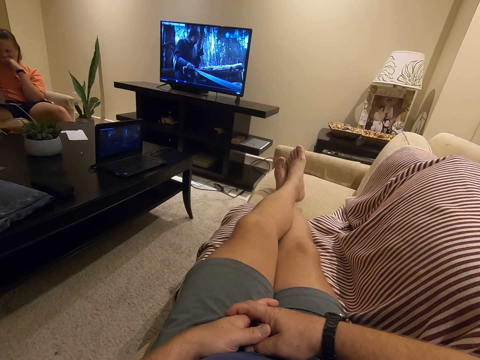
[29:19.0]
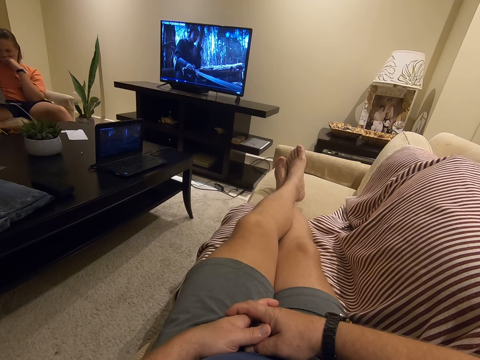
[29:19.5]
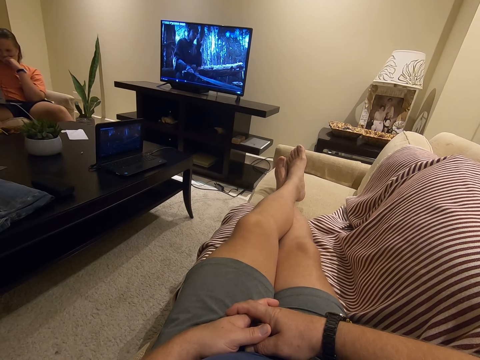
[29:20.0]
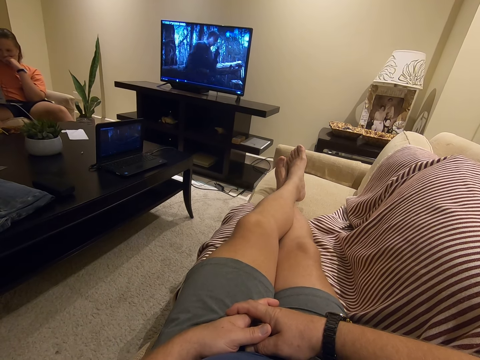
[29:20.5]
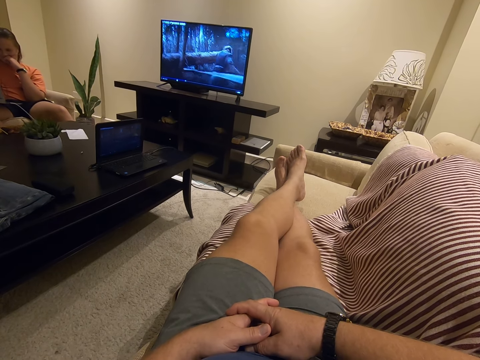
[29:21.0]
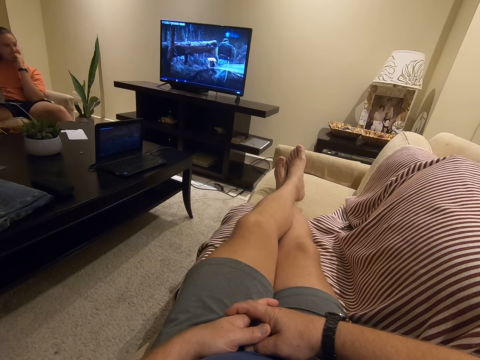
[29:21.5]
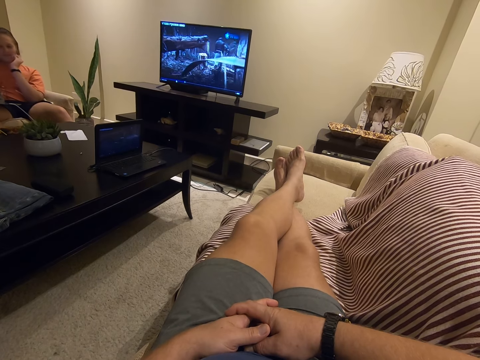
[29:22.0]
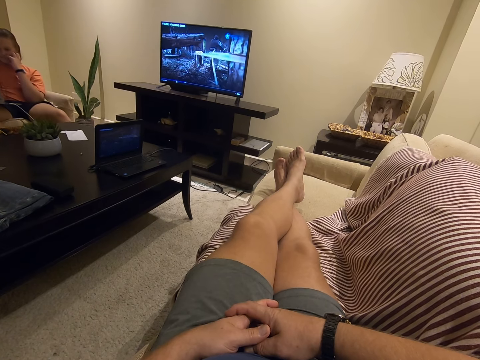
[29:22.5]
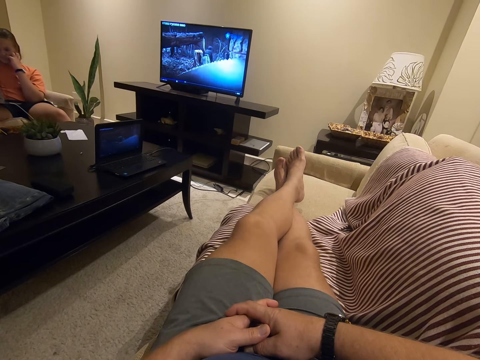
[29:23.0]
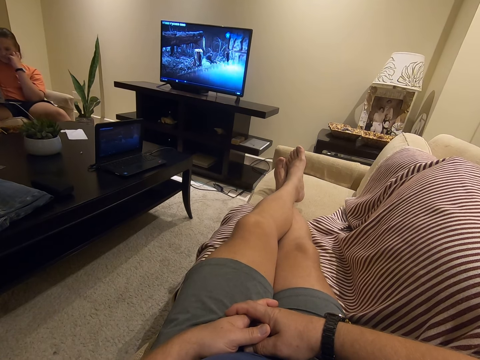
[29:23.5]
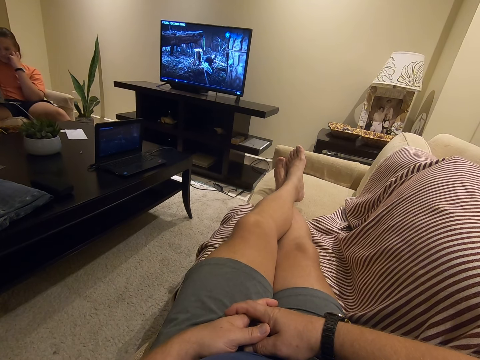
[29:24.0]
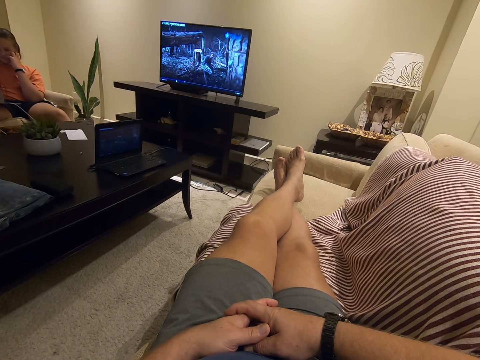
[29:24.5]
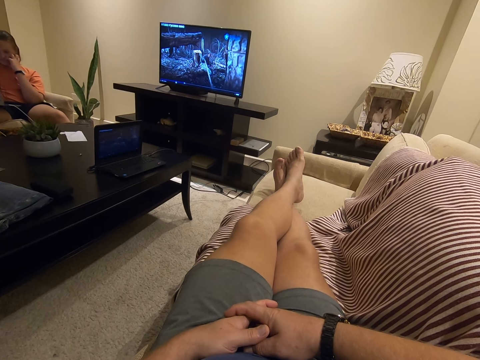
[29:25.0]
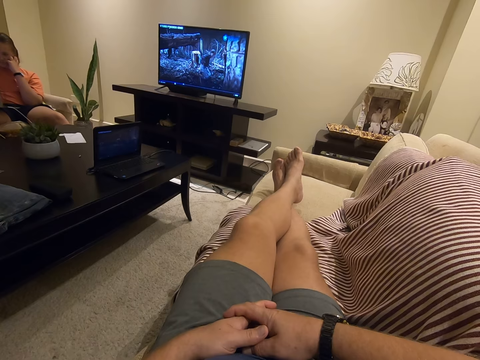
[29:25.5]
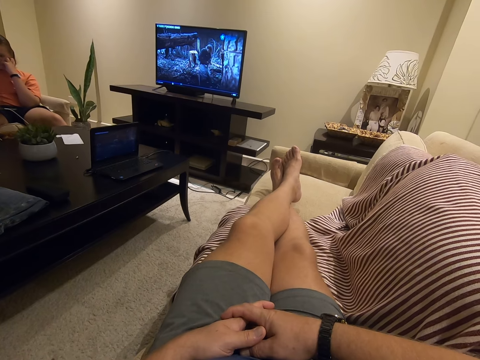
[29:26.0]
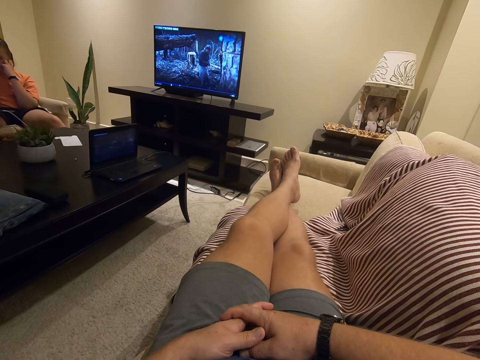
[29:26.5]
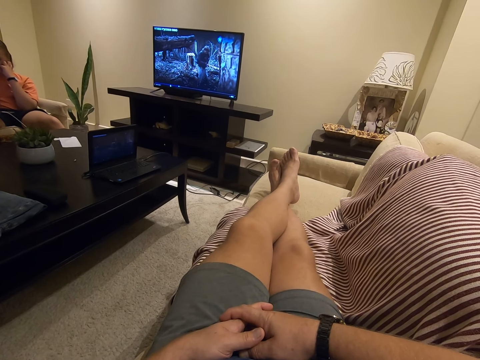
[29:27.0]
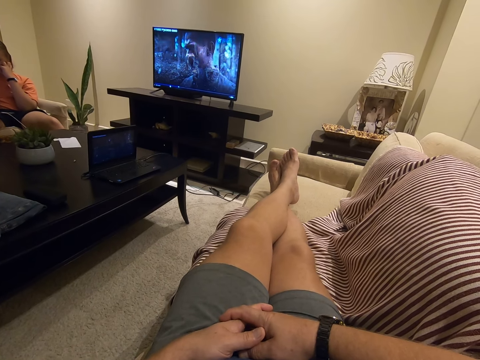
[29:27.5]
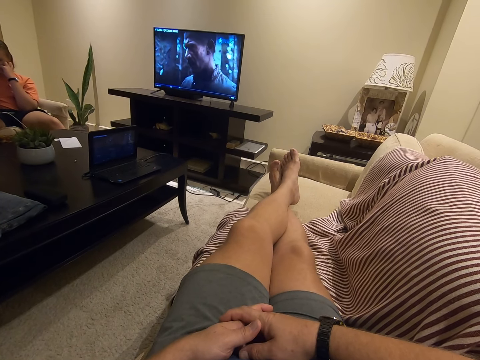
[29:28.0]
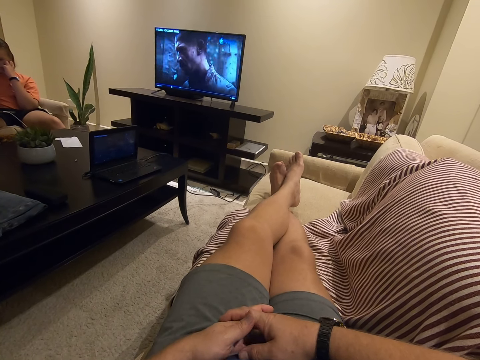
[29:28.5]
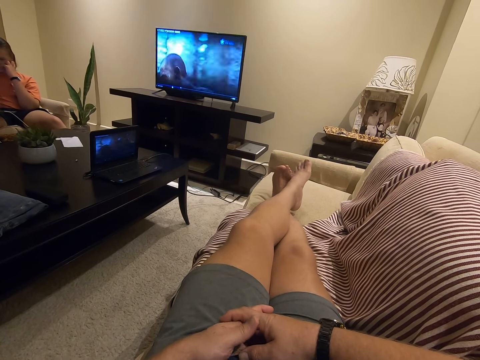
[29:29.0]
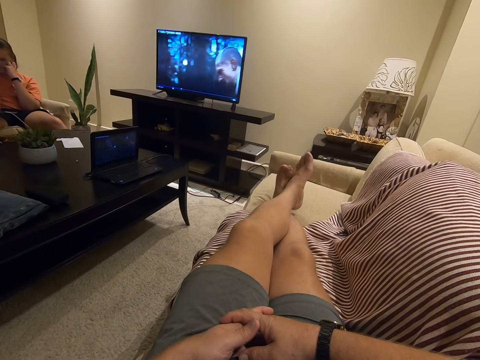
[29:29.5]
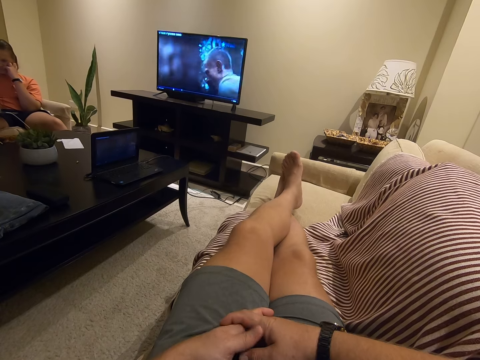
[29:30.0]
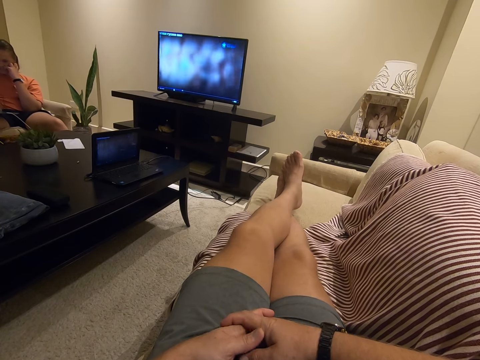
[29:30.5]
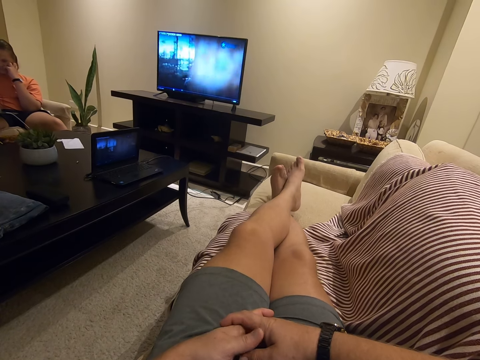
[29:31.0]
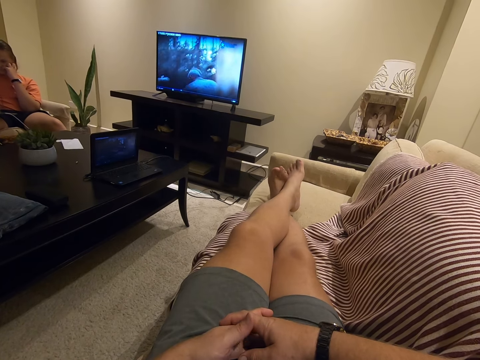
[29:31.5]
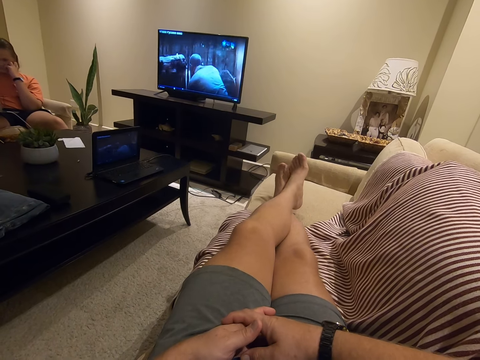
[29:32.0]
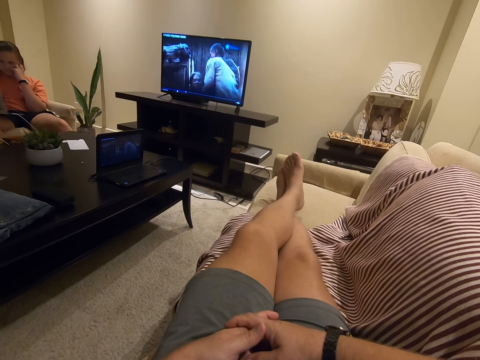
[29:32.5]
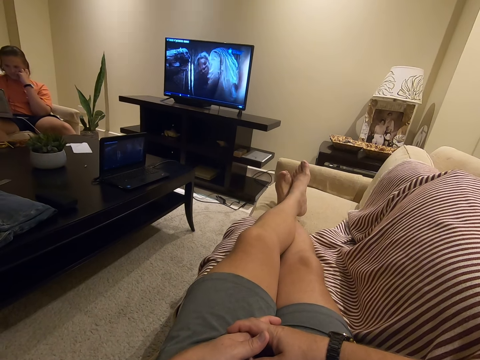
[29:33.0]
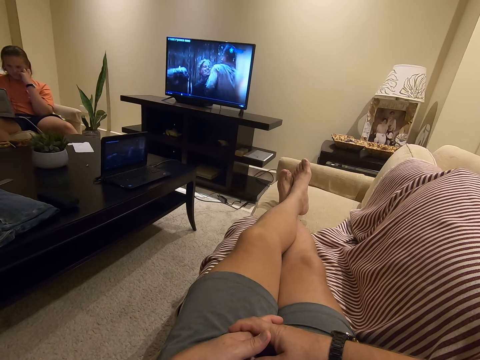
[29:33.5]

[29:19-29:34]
A lady looks around and moves hands along her cheek. The camera wearer moves a thumb. They rub the legs.

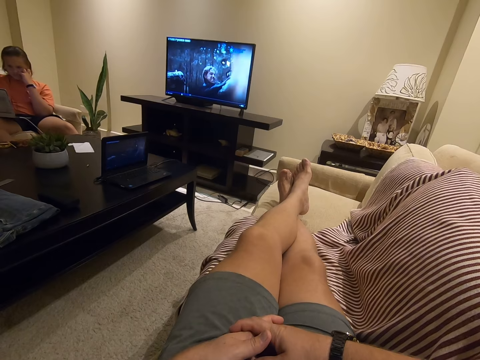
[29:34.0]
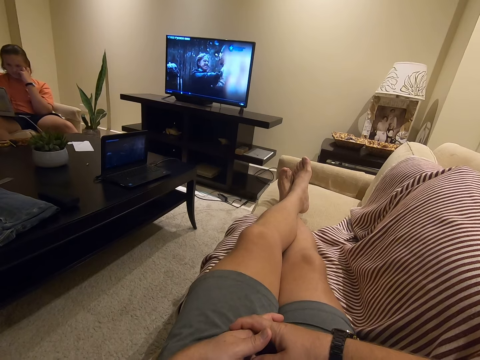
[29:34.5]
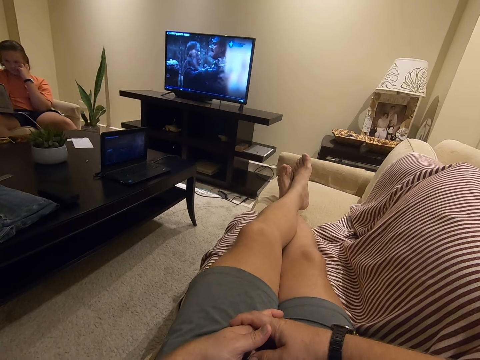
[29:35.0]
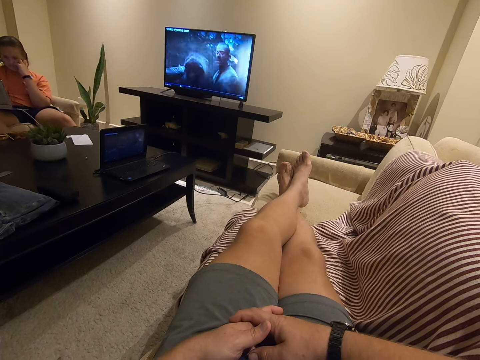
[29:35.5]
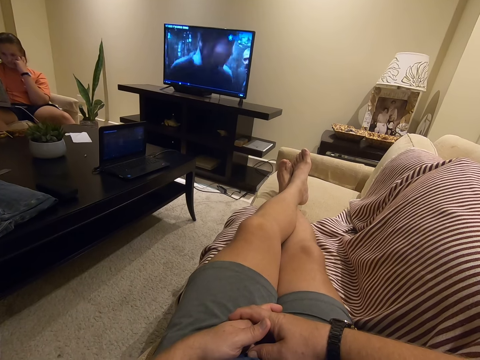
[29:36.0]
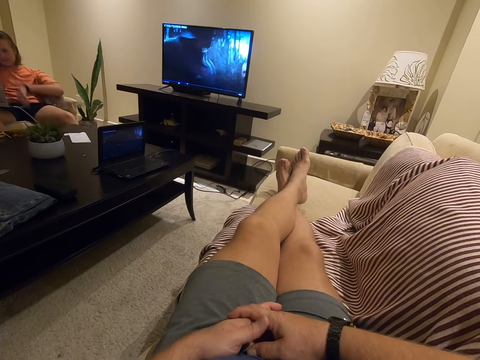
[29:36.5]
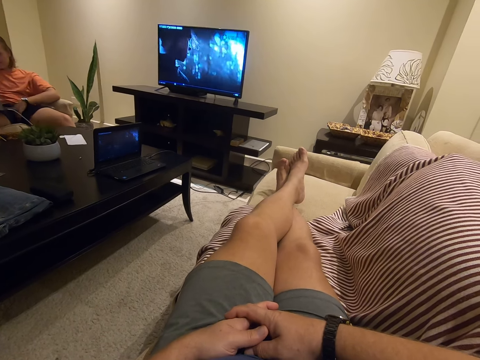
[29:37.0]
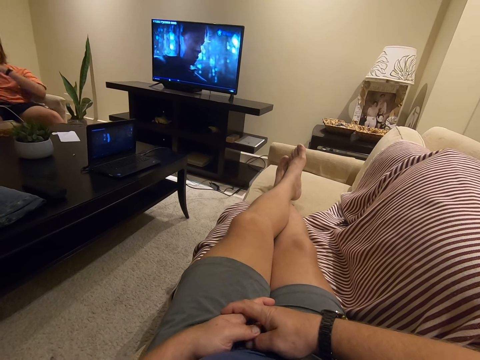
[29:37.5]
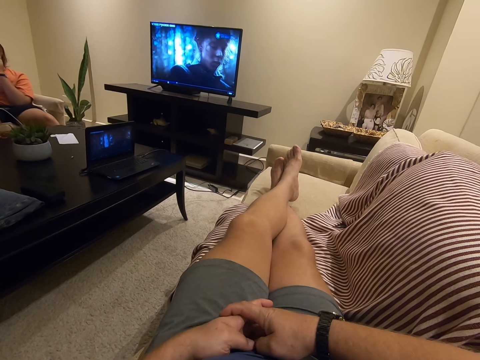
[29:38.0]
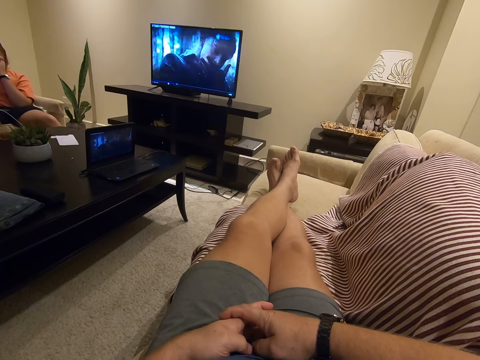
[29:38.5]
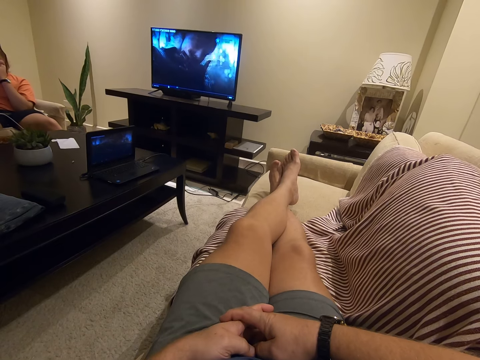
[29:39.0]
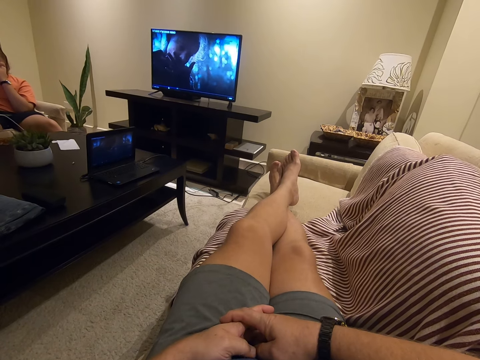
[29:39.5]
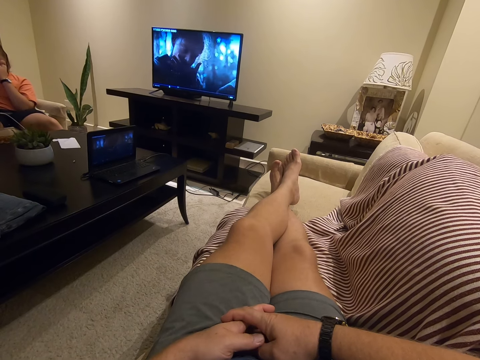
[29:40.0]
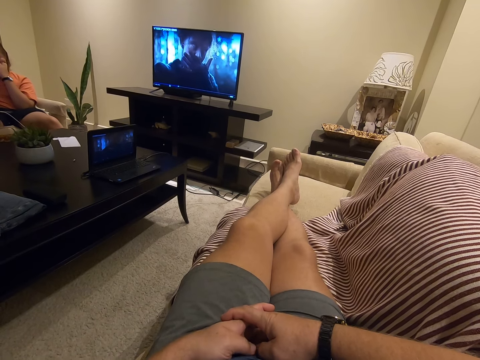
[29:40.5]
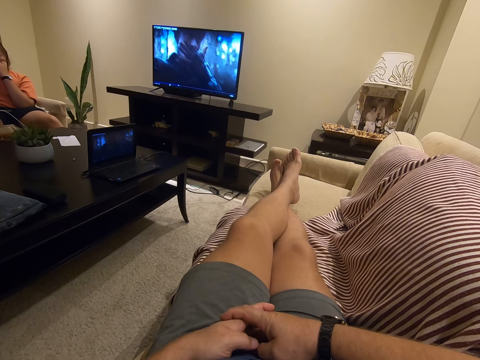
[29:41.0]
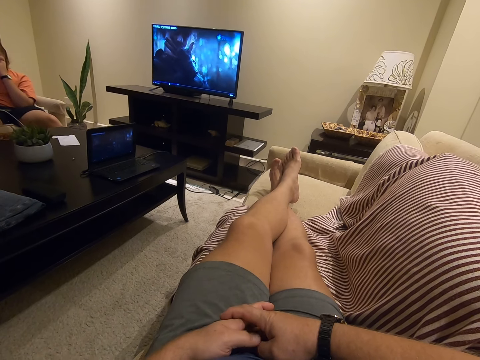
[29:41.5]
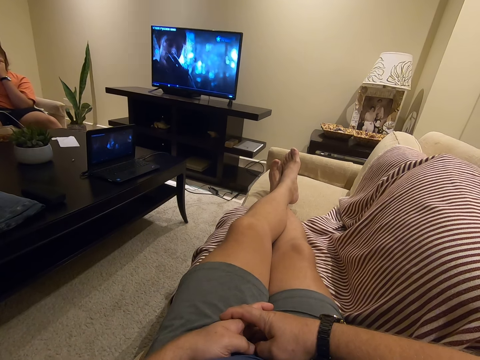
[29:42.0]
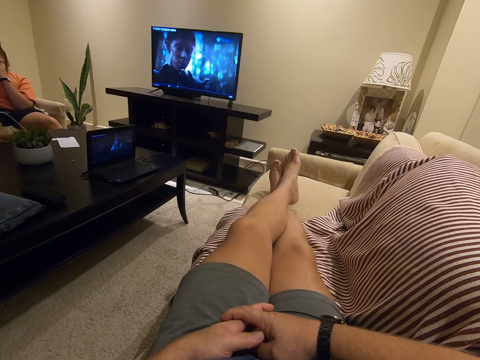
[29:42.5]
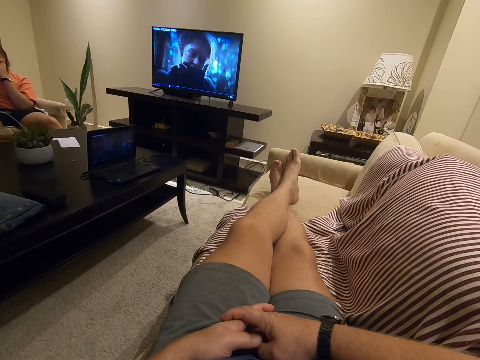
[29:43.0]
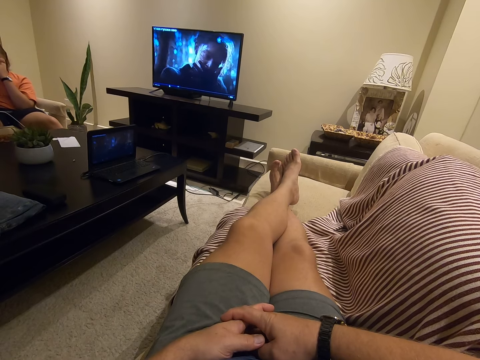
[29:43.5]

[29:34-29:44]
The lady lowers her hand, touches her thigh, and lifts her hand. She holds her cheek. The camera wearer moves the thumb.
